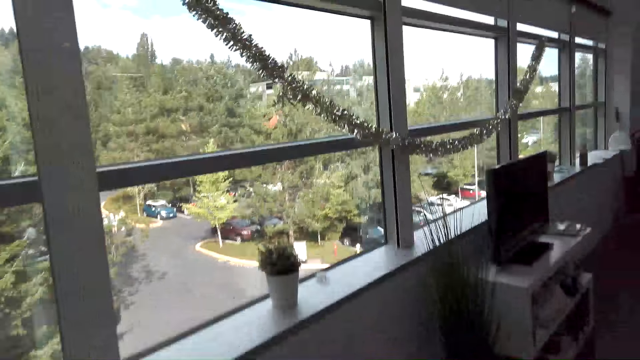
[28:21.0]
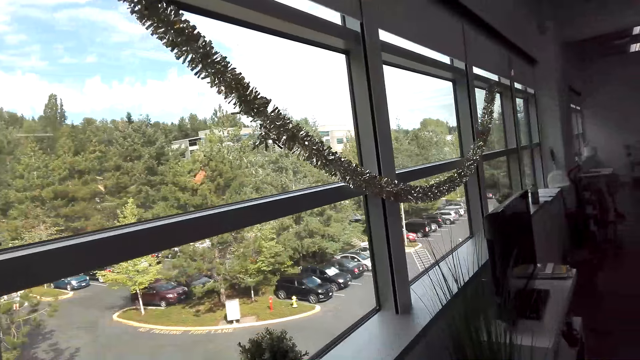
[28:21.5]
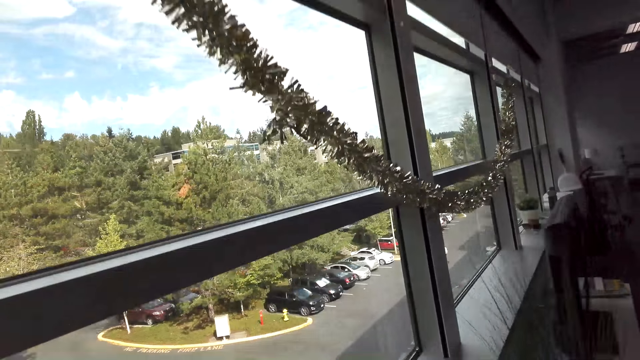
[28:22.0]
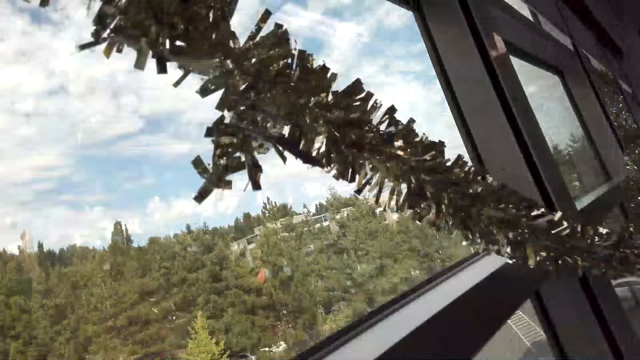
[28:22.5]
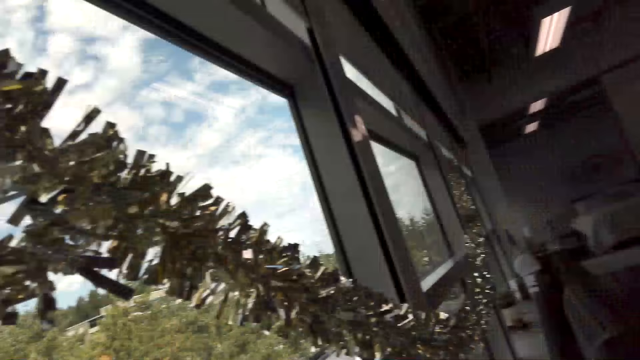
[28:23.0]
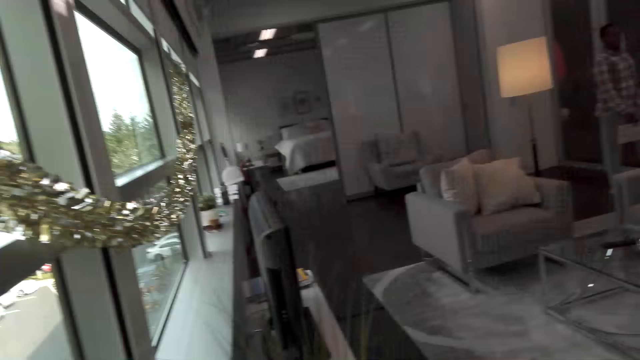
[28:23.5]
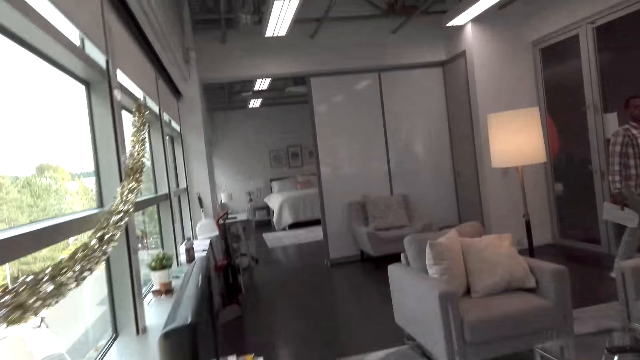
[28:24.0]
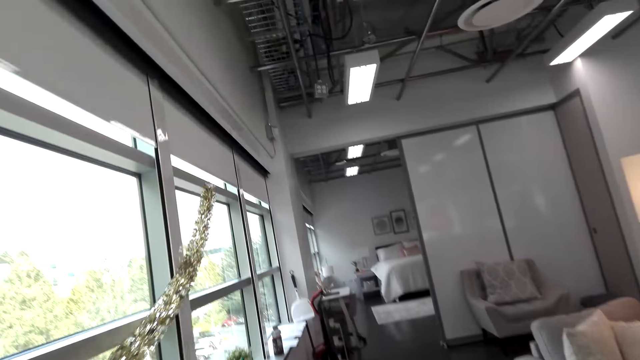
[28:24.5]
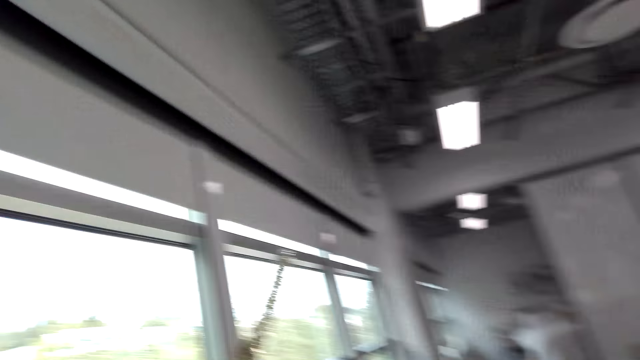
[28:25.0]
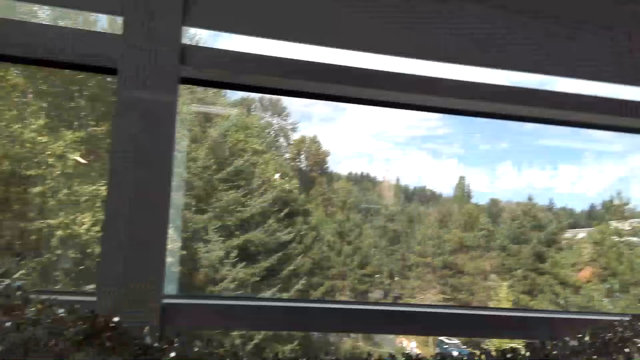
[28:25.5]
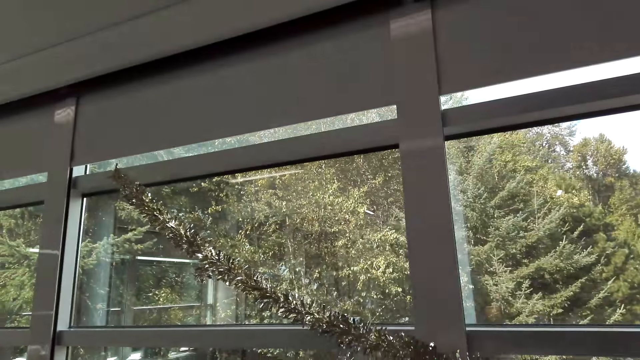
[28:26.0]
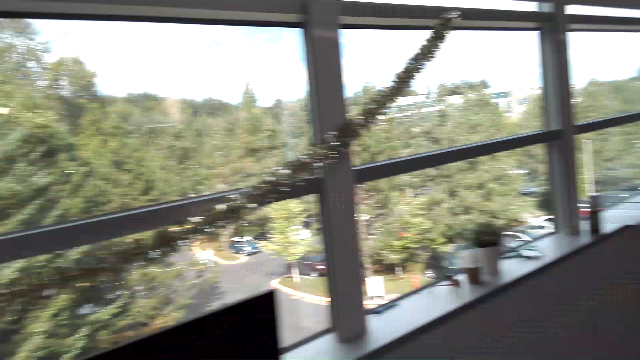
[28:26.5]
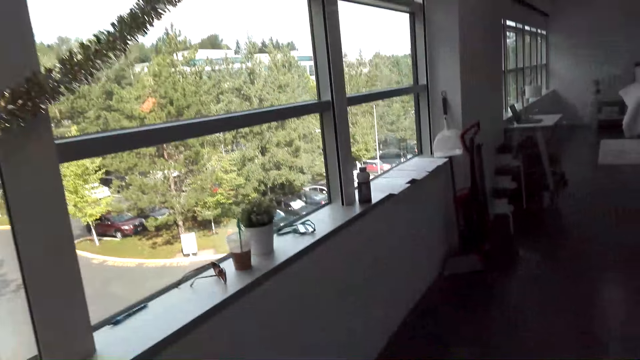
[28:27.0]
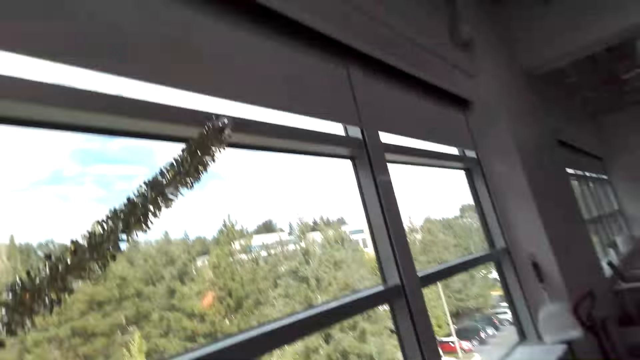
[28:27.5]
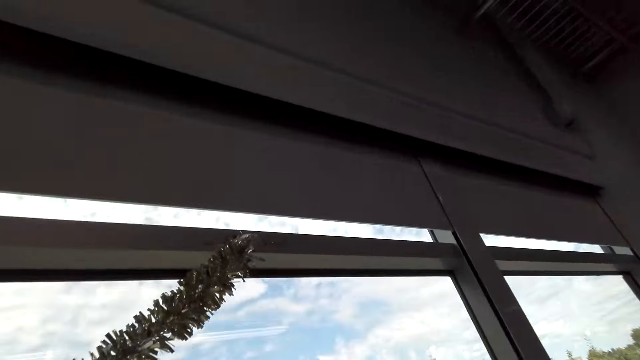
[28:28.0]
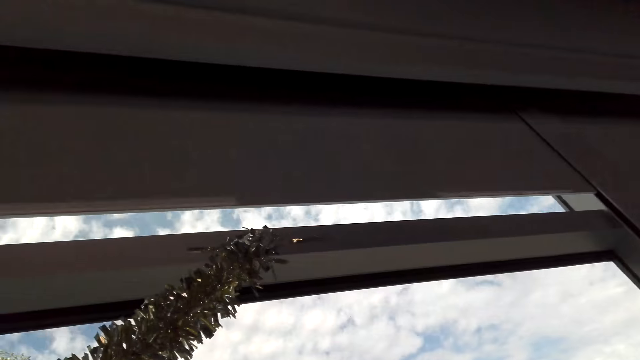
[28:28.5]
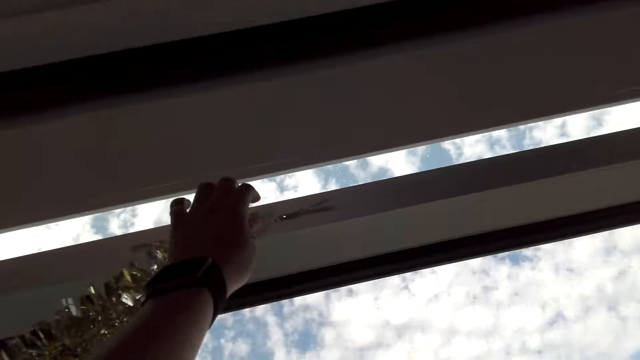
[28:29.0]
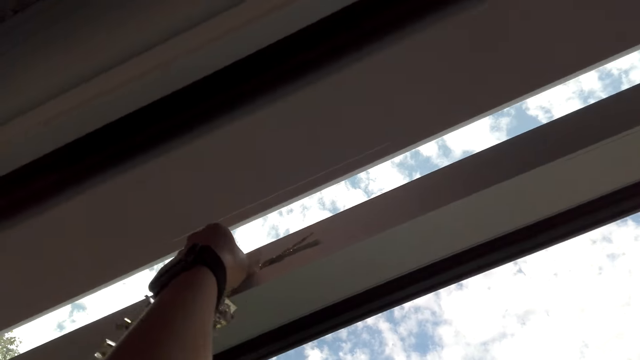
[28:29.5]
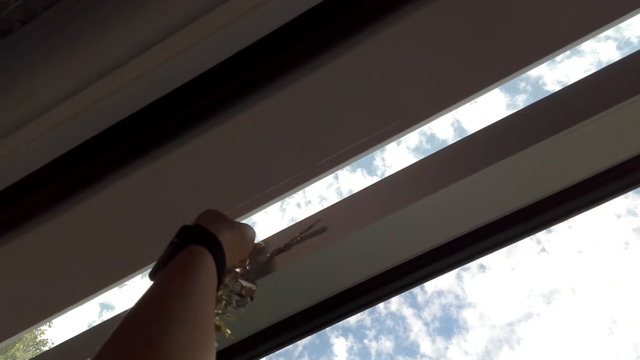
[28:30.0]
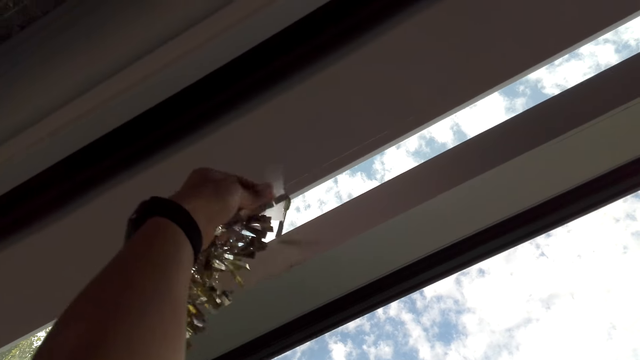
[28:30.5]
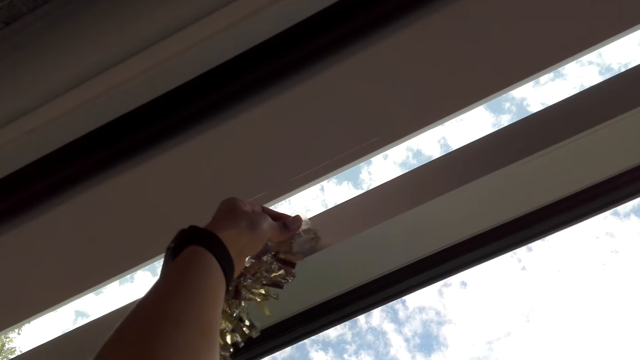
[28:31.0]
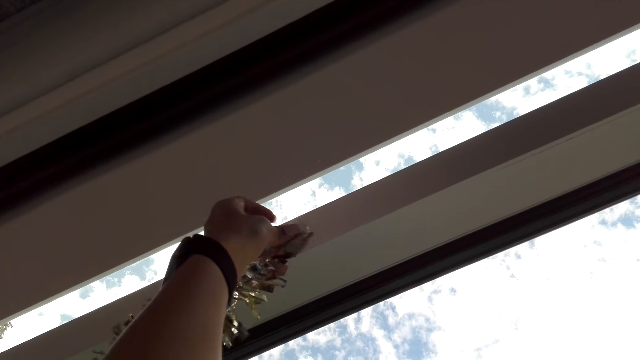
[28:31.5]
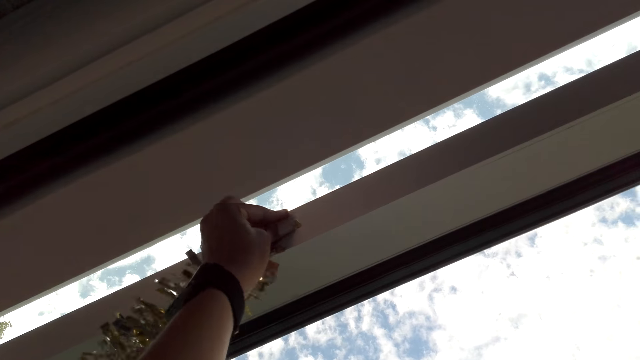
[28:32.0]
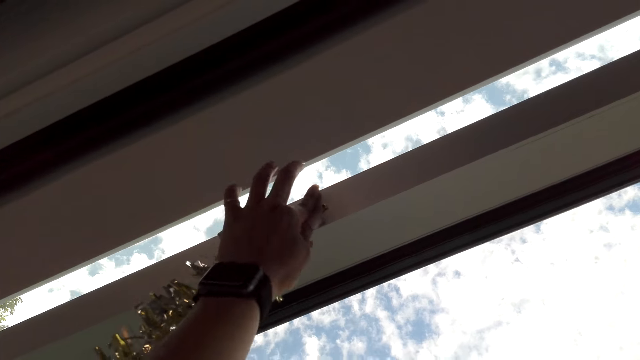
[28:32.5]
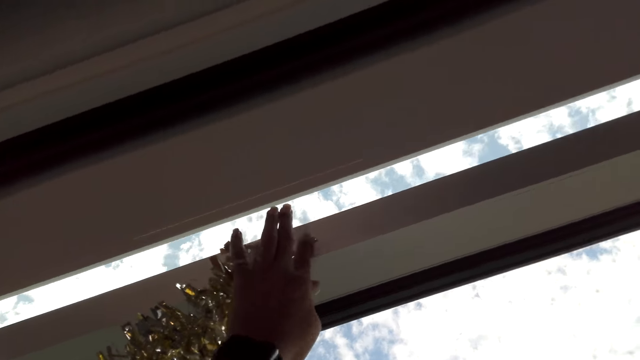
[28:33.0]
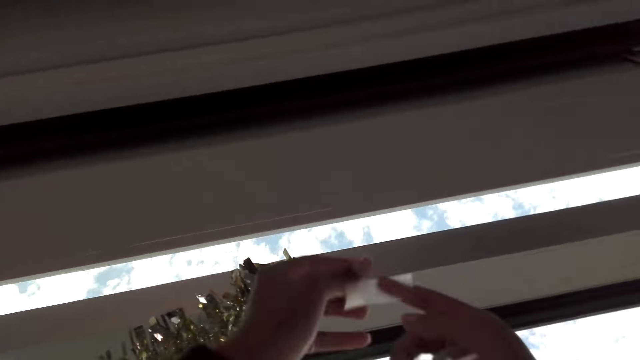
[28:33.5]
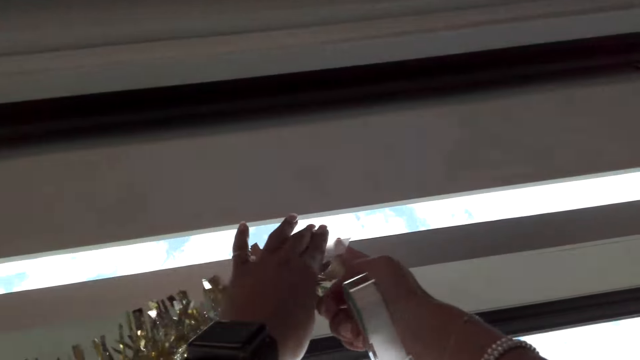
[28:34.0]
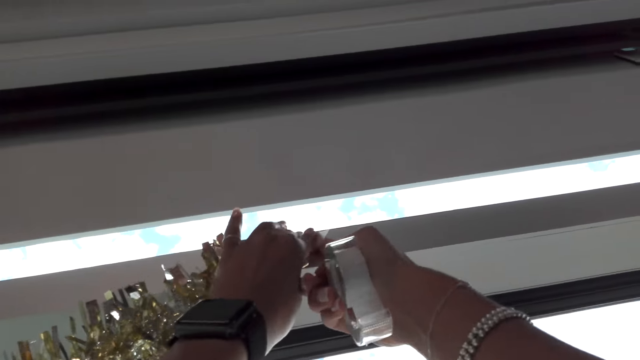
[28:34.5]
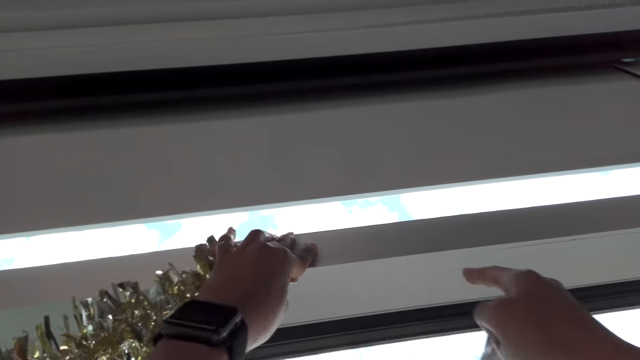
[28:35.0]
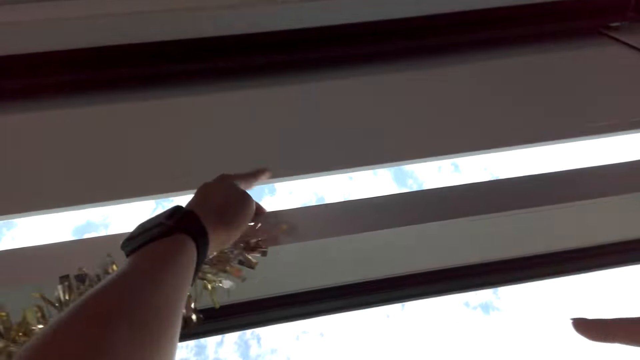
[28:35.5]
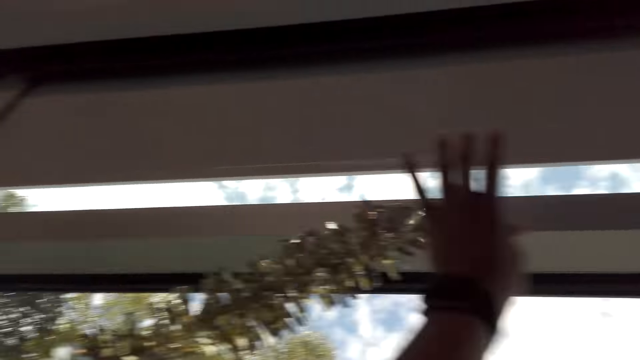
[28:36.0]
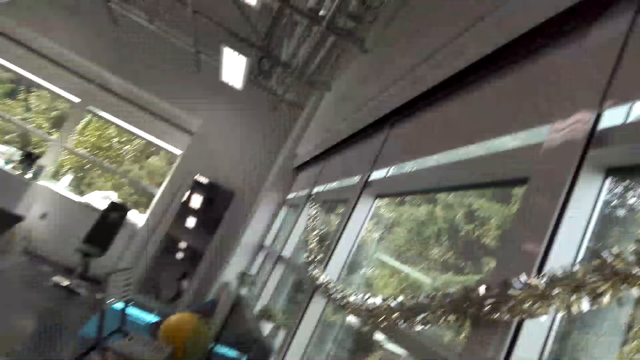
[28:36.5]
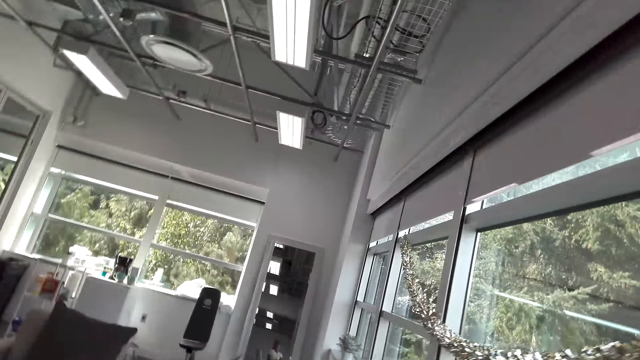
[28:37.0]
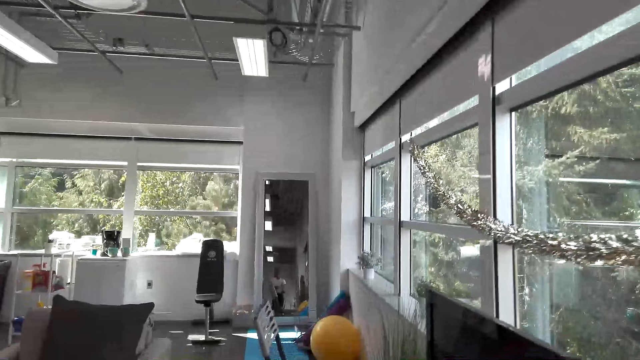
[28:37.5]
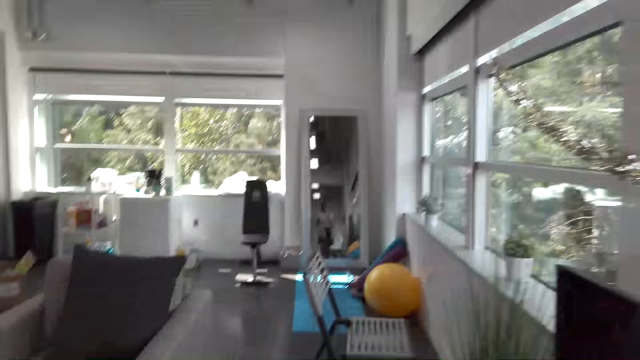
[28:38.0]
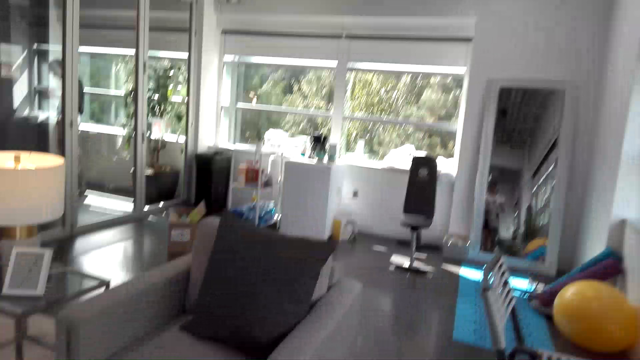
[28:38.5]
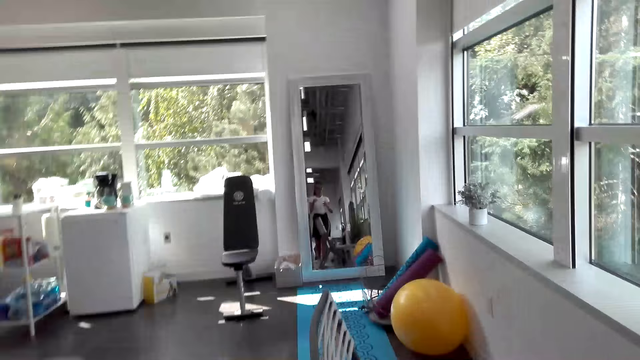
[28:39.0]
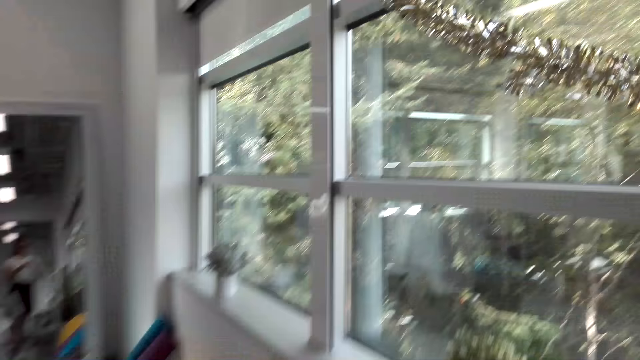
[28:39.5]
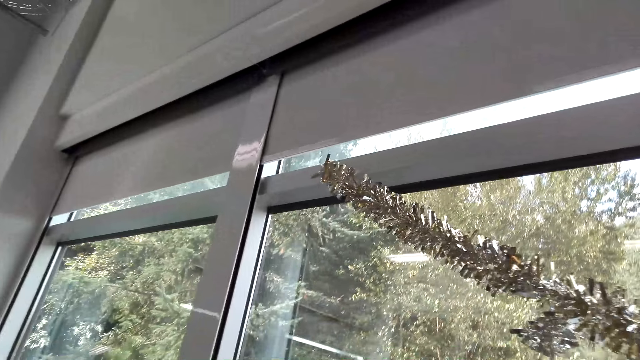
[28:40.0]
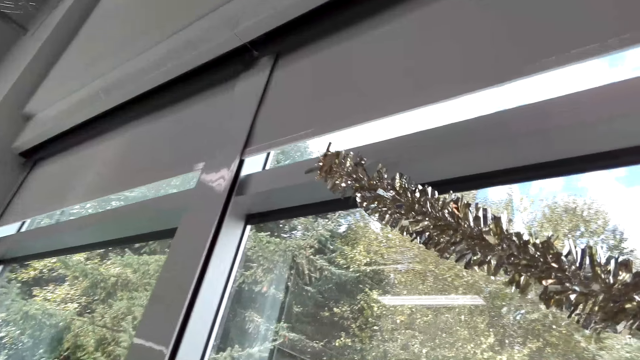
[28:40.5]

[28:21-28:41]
The camera wearer looks outside through the window. They converse with a man. They walk around the house. They move the decoration. They remove the decoration from the wall. They put the décor on the wall. The man converses with the camera wearer. The camera wearer sticks more cello tape on the decoration. They converse with the man. They walk around the house. They converse with the man.
